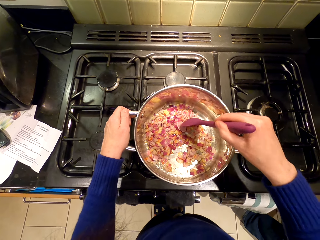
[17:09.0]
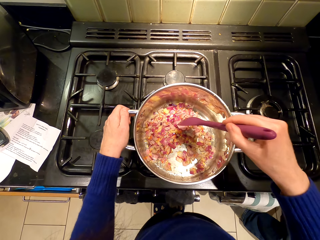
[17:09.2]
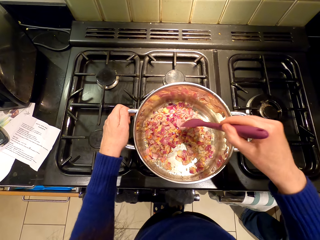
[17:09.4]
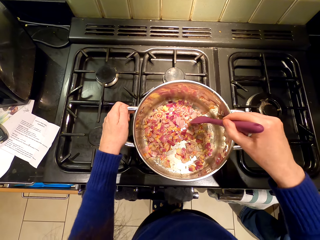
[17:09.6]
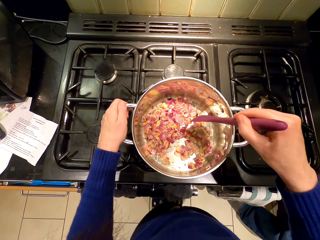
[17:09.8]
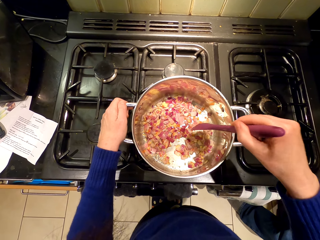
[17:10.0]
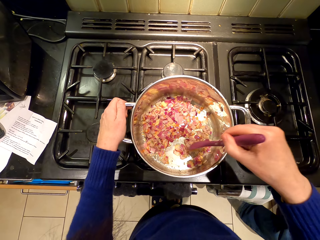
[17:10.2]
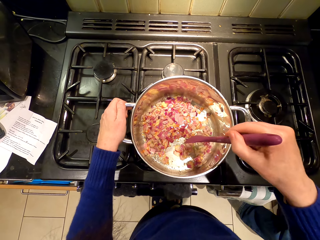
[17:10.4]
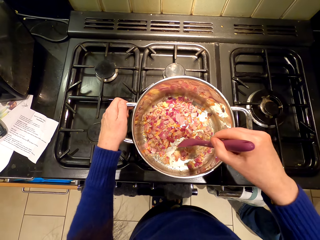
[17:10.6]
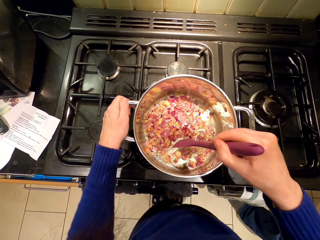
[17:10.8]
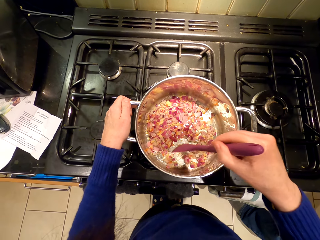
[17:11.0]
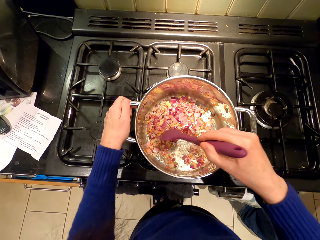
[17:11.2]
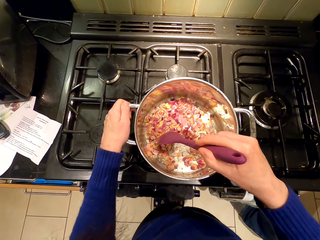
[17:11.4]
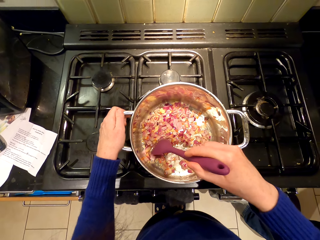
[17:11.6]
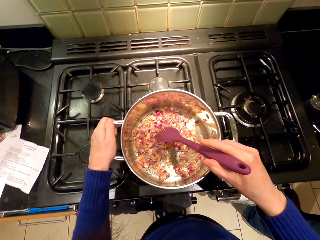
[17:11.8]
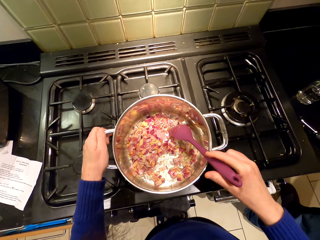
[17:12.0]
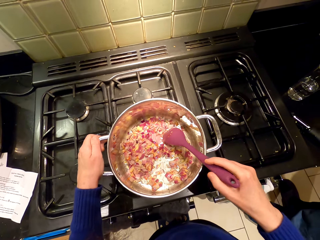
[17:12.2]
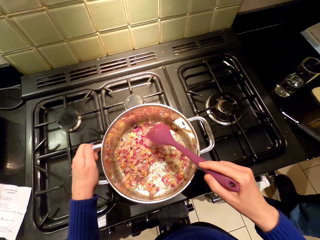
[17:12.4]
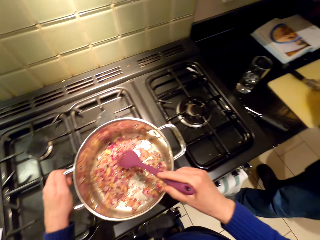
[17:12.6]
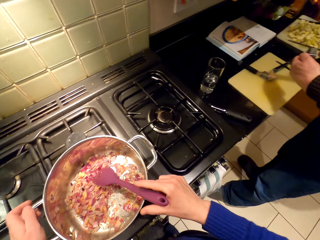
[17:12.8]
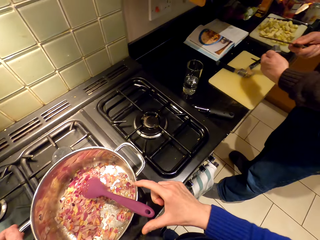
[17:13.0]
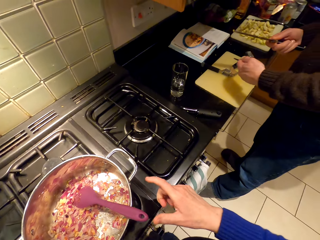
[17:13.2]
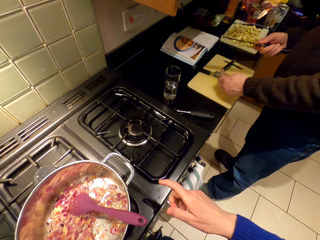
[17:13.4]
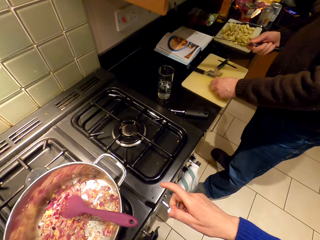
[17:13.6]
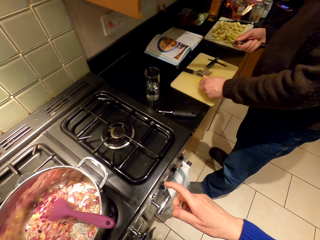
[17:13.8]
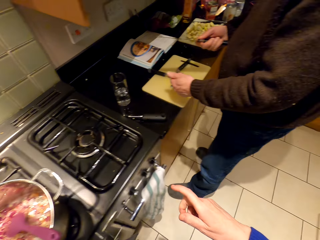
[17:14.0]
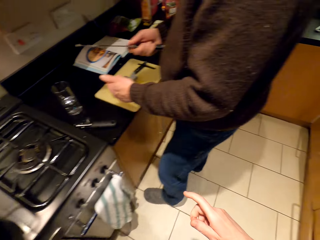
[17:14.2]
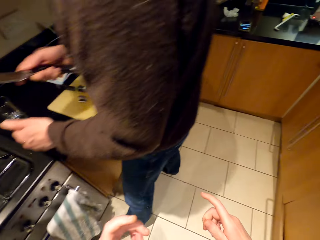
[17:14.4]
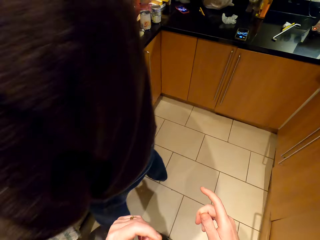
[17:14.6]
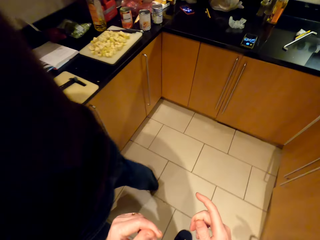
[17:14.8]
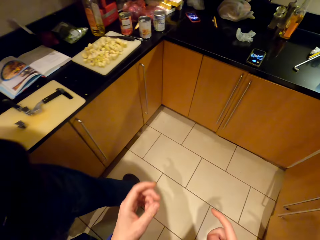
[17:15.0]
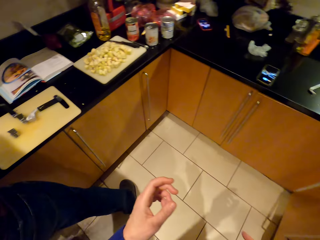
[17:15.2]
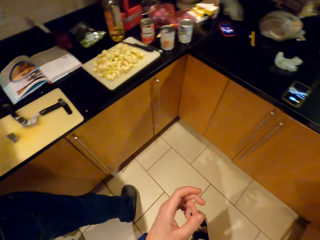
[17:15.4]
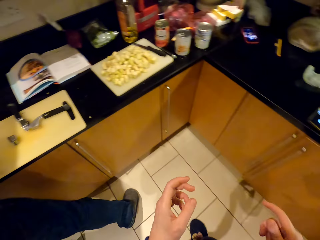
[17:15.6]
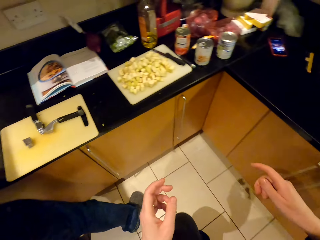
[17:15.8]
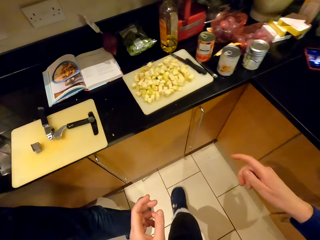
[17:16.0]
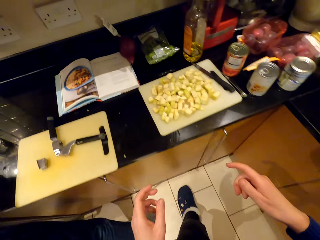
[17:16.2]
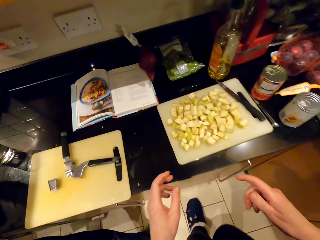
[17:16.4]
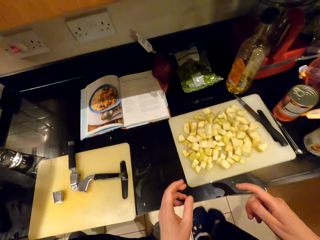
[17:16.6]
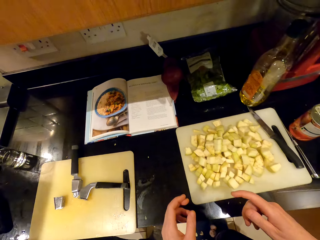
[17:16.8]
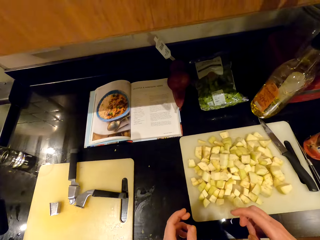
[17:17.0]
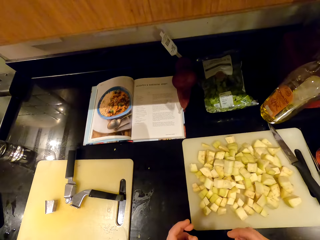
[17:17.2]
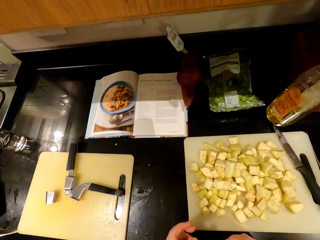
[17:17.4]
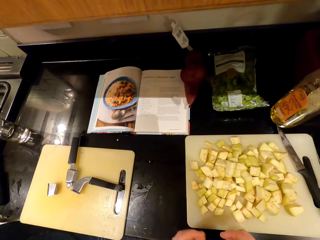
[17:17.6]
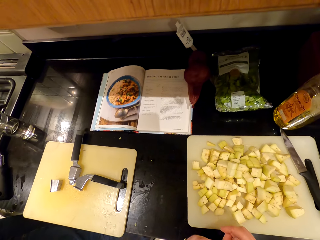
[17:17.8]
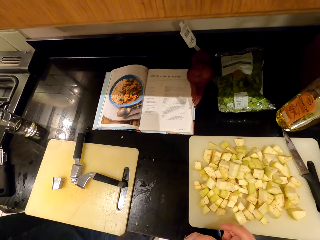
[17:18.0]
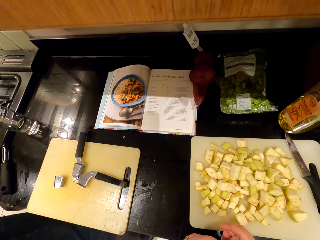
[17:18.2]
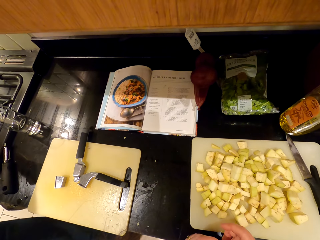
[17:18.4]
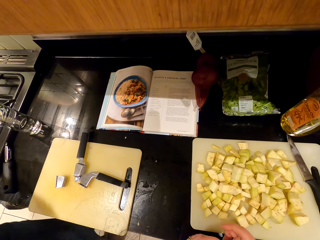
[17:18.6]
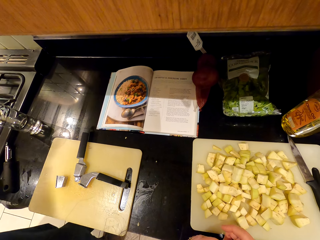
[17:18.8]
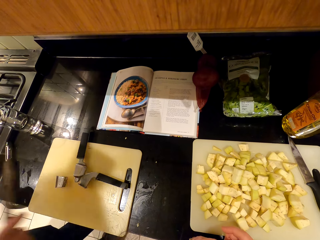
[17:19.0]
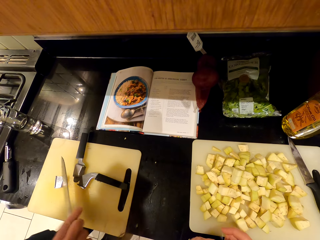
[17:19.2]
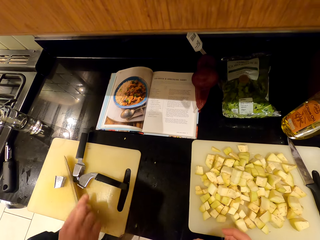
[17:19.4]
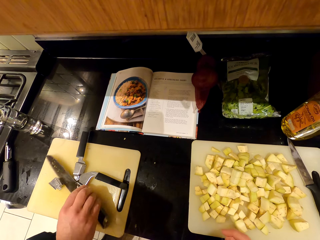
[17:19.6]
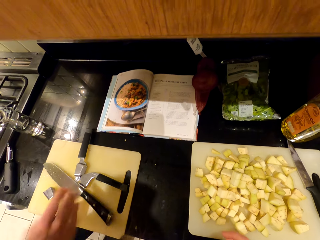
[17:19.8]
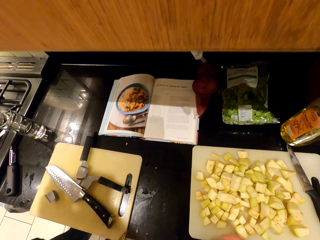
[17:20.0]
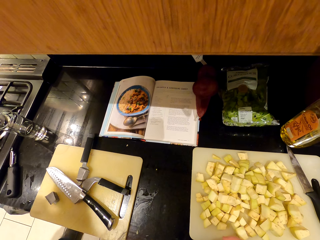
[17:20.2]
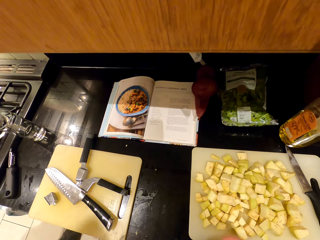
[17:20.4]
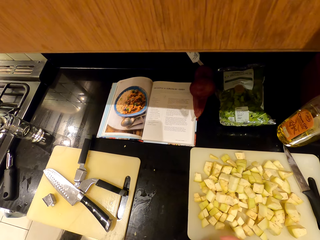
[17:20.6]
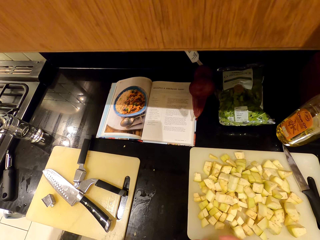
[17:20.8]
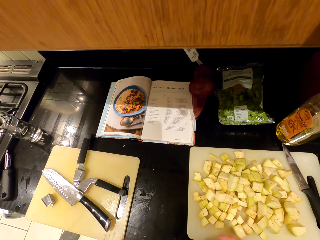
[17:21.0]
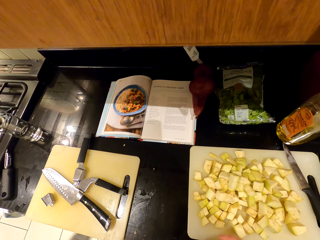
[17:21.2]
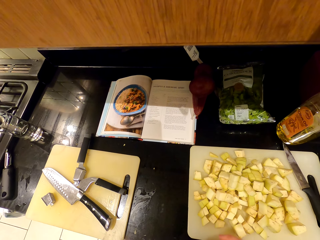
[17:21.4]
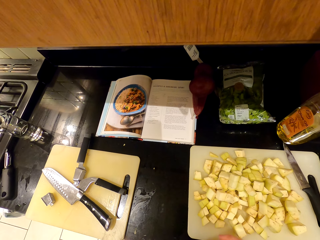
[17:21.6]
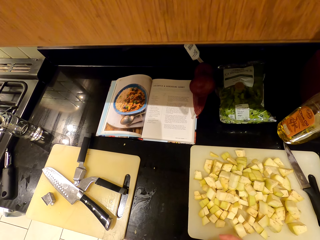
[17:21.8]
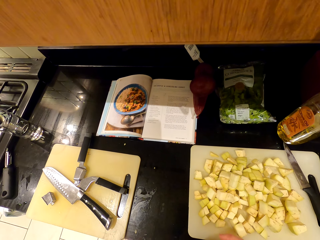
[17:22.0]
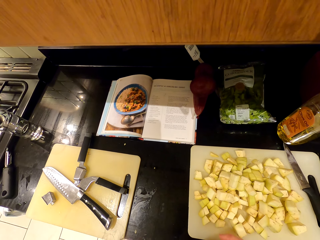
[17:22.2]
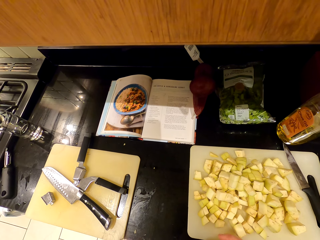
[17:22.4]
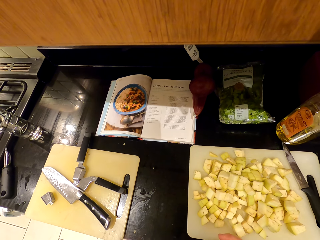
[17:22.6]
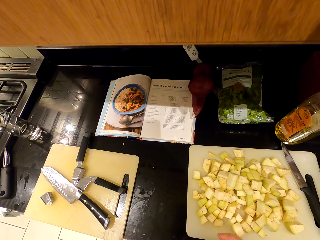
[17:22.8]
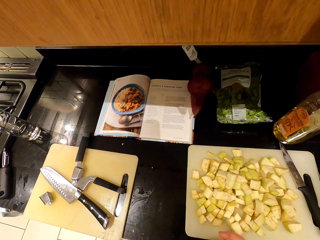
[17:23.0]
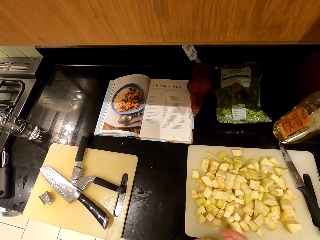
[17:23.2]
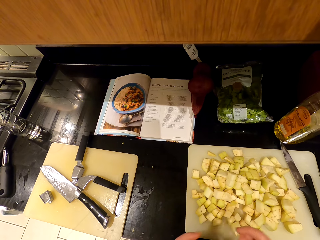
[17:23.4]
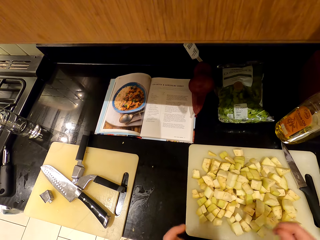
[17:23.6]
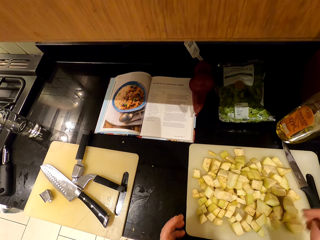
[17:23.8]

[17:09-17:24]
The camera wearer places the cooking stick in the cooking pot. A person looks around. The camera wearer walks around. They stand beside the countertop and look around. The person puts the knife on the chopping board and walks around the room.

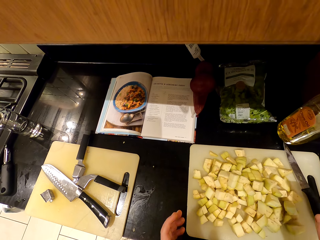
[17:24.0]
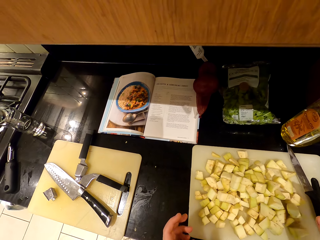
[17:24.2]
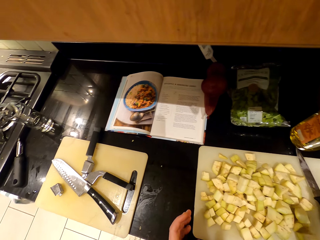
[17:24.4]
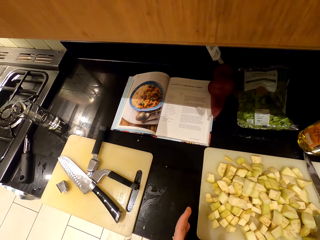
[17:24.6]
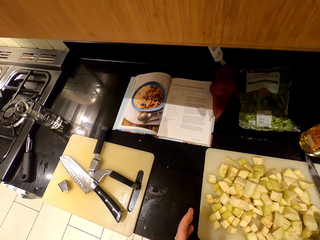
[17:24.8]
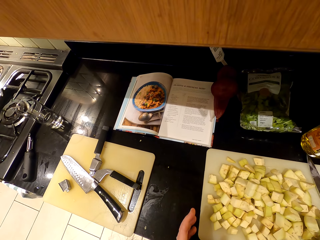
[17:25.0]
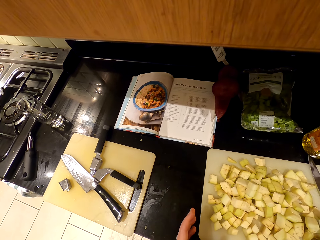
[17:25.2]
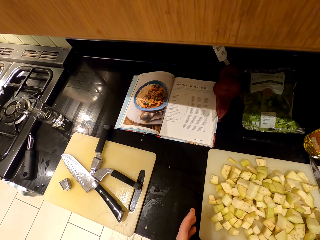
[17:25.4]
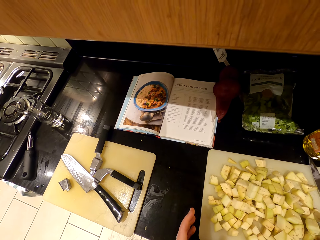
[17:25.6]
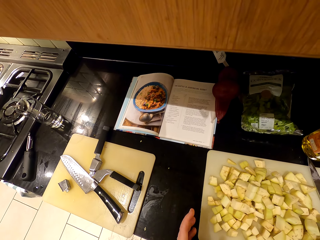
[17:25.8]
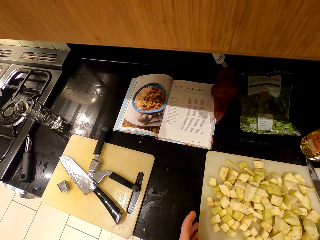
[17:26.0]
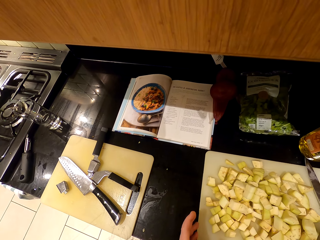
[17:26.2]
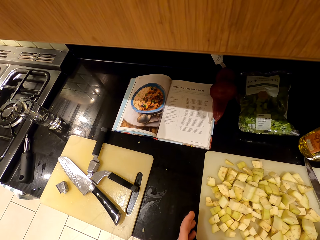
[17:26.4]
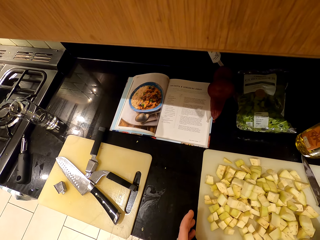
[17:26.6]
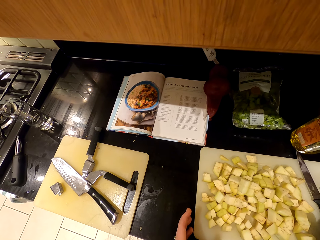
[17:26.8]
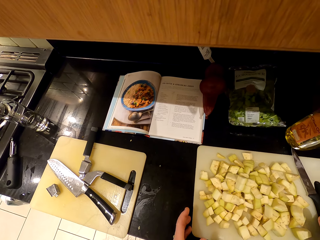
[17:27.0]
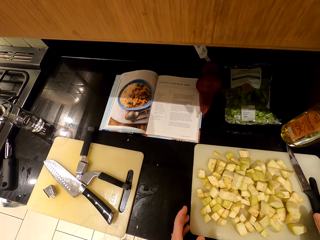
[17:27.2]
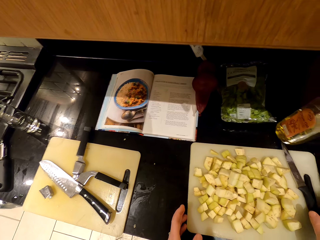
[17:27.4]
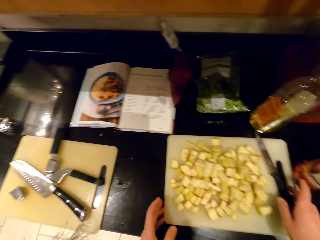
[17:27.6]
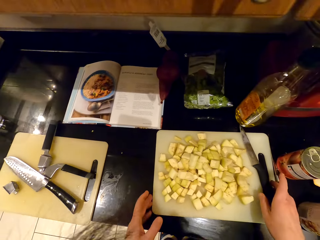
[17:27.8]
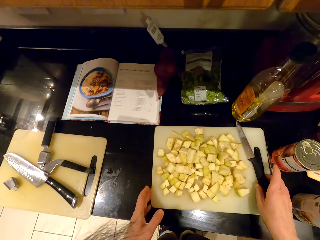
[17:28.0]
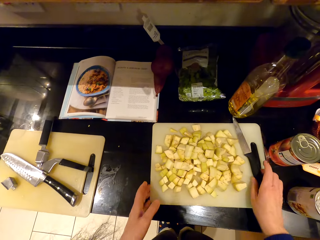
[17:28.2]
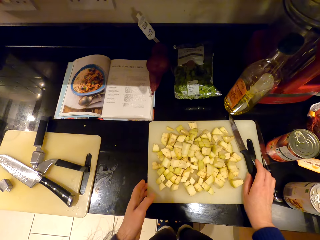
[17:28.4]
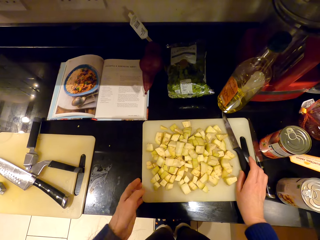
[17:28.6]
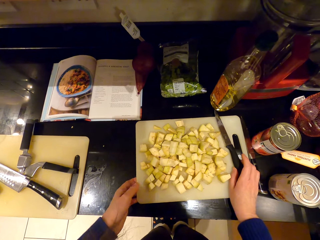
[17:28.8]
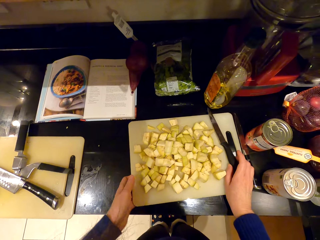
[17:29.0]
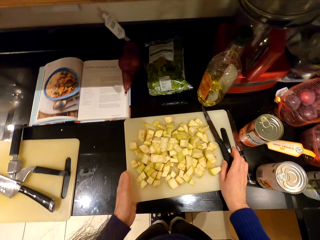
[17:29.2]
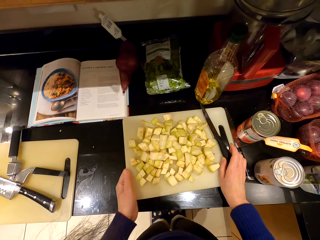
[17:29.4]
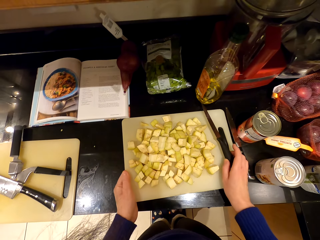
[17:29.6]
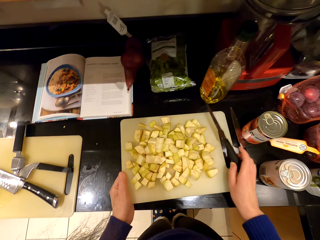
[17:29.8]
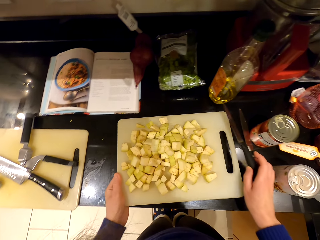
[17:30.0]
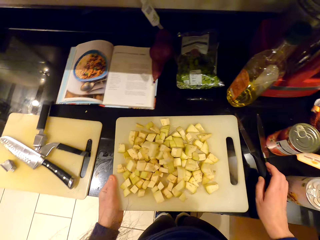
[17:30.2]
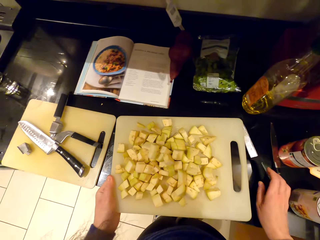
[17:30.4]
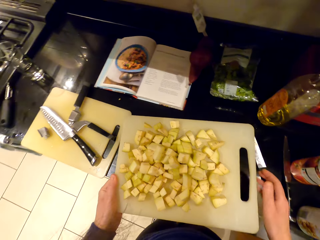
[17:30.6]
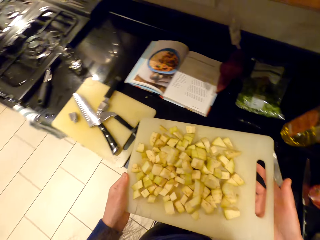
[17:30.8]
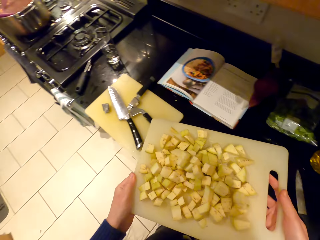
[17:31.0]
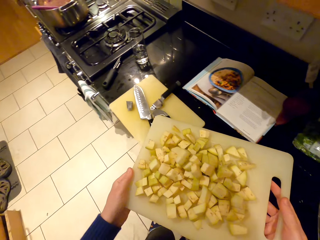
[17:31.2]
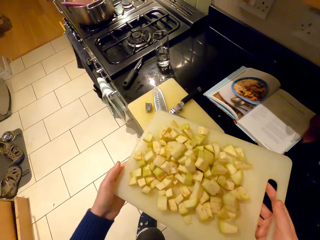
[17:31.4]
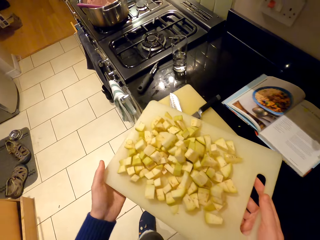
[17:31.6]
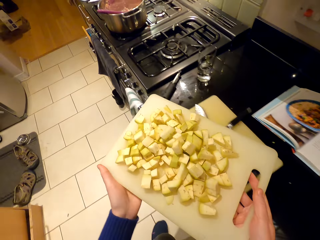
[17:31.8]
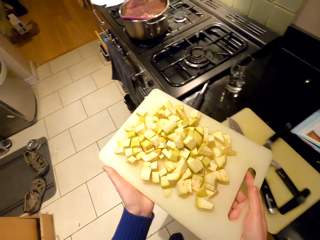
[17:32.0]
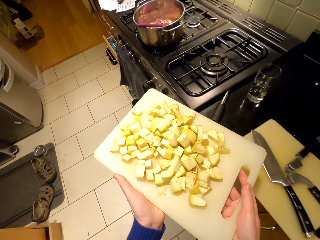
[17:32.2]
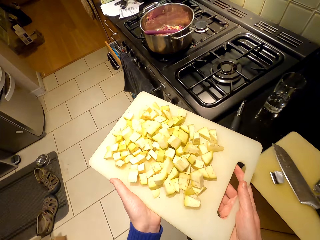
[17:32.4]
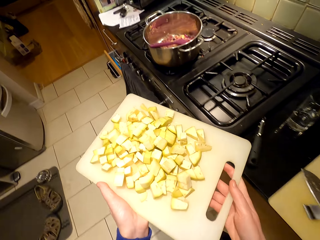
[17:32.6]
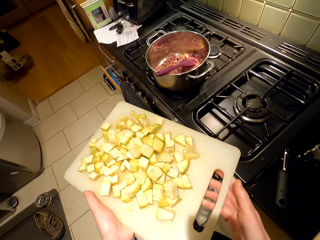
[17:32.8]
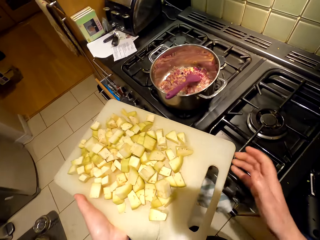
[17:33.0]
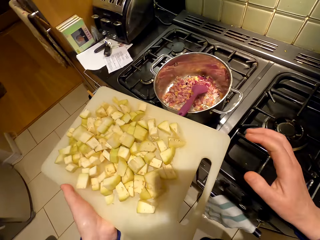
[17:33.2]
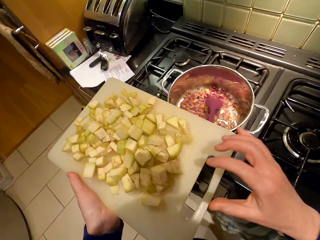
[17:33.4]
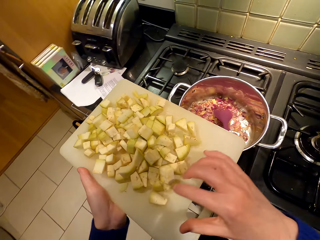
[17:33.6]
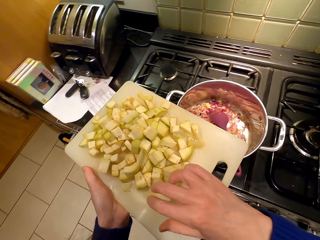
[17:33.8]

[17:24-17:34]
The camera wearer picks up the chopping board. They carry the chopping board. They pick up the knife, place the knife on the countertop and walk around the room.
